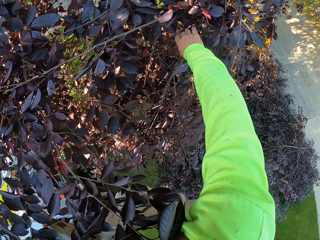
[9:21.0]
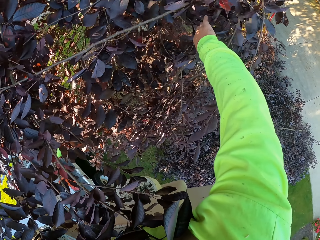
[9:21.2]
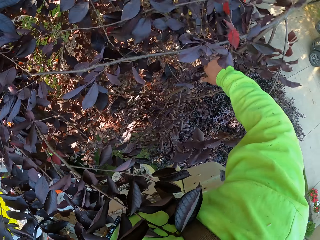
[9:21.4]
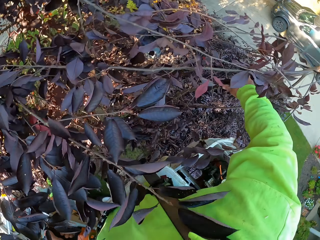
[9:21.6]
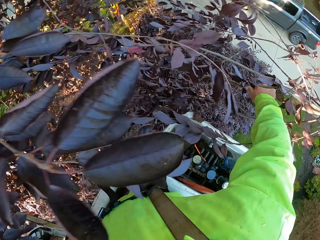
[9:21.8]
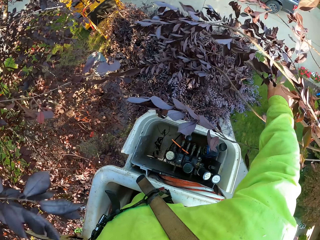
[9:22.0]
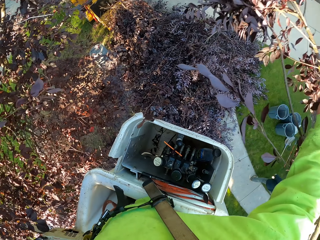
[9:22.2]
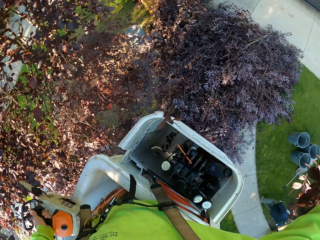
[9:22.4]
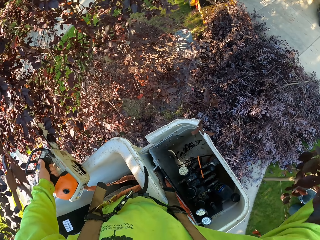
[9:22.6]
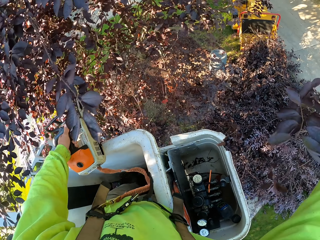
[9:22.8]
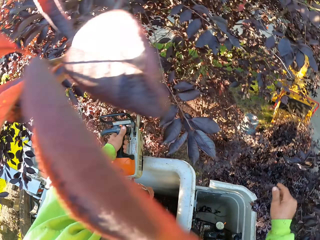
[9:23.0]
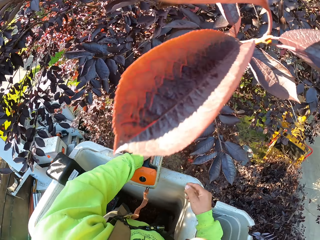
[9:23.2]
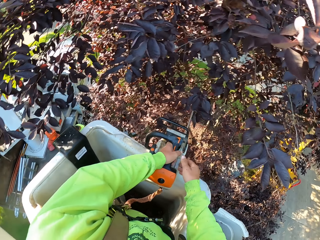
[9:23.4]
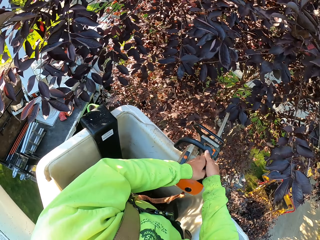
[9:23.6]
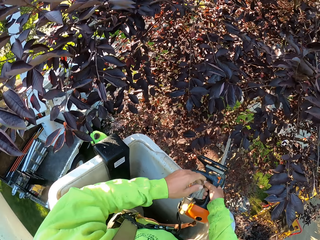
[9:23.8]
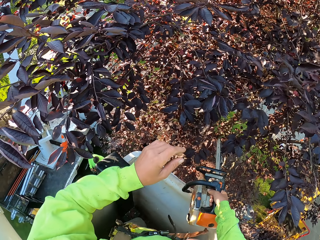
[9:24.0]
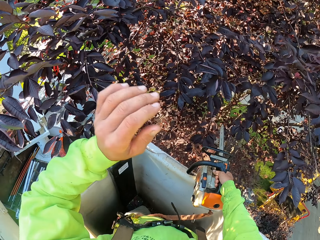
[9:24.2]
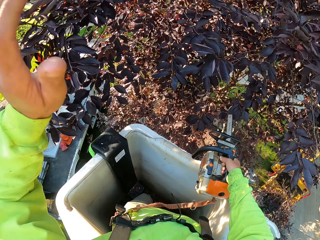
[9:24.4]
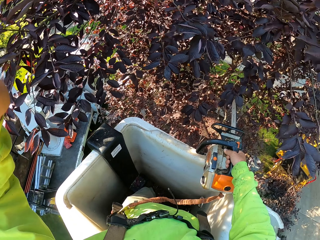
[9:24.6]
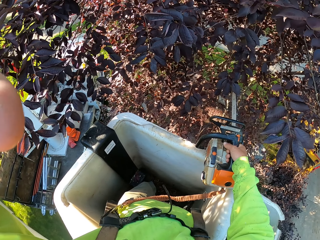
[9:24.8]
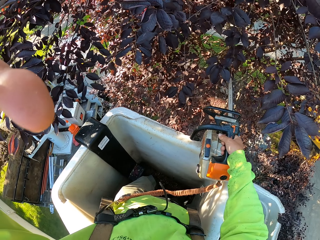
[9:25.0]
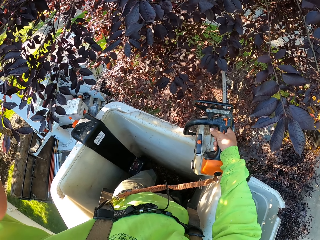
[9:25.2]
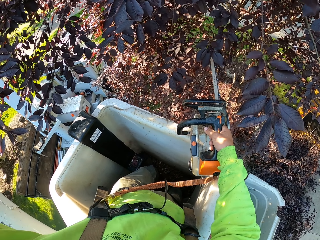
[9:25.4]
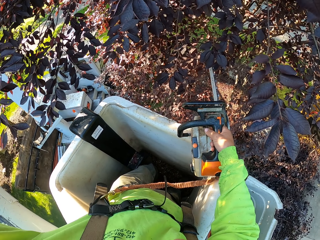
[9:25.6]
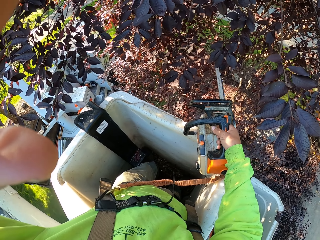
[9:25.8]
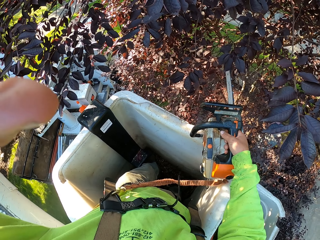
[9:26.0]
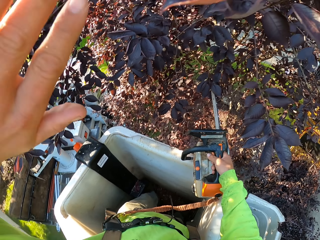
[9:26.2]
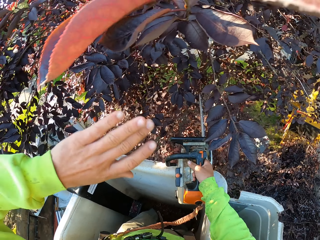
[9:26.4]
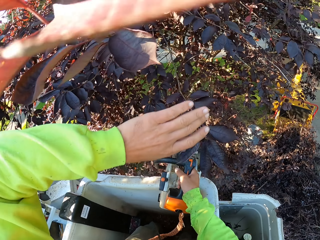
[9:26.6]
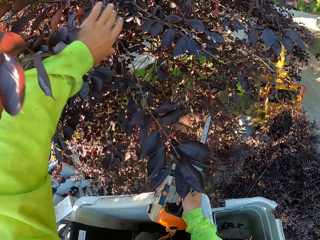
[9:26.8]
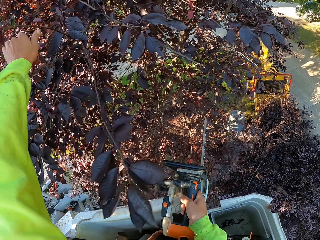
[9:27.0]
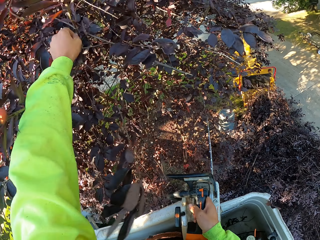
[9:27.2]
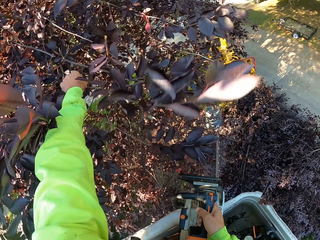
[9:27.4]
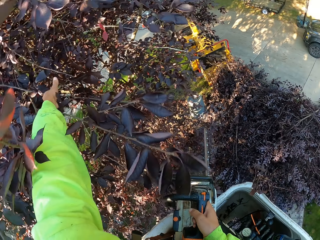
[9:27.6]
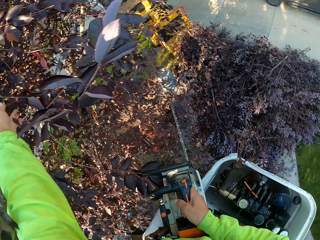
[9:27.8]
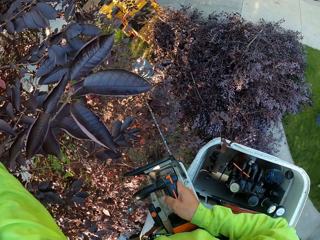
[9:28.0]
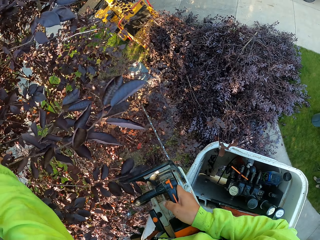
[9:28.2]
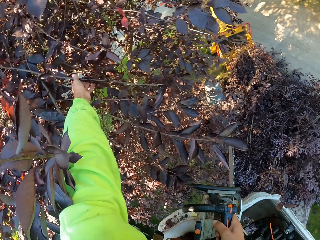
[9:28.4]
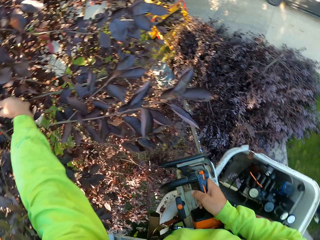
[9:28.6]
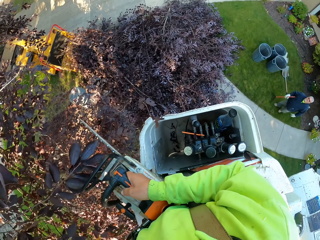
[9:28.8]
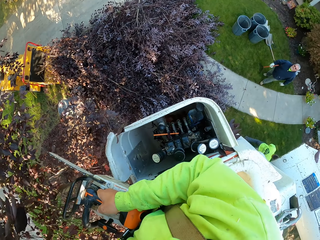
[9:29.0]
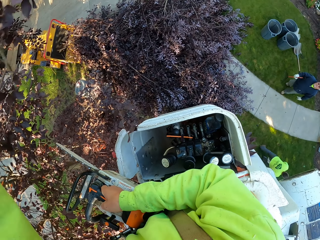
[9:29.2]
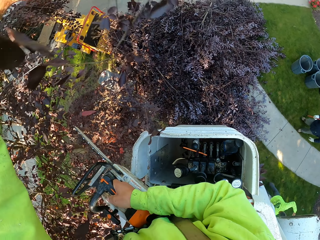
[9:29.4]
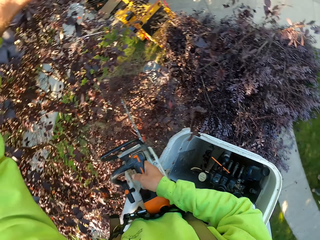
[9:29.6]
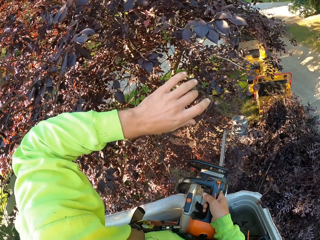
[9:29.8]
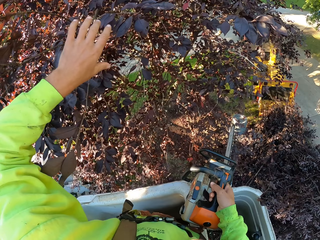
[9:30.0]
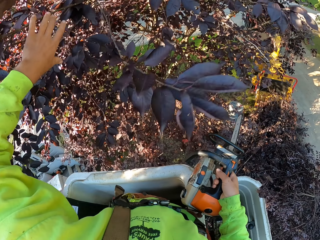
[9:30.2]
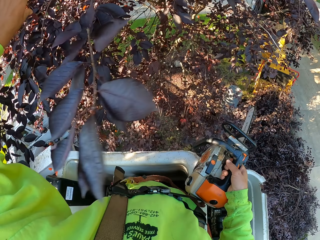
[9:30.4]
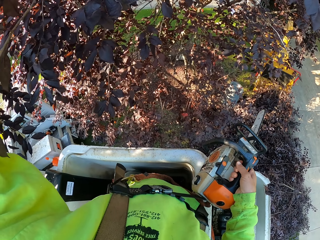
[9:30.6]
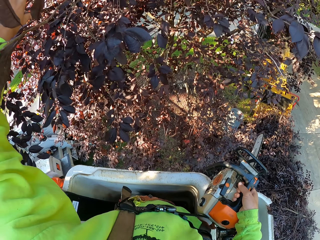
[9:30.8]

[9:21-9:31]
The camera wearer removes a tree branch from the tree with his right hand. He drops the tree branch on the ground. He transfers the chainsaw to his right hand from his left hand. He holds the branches. He touches a camera on his head with his left hand. He removes a tree branch from the tree with his left hand.

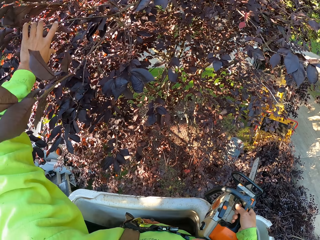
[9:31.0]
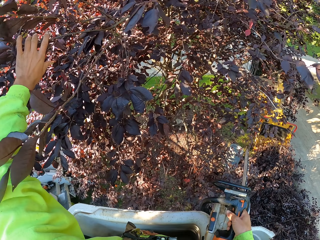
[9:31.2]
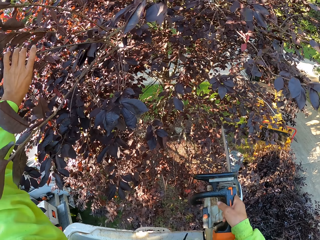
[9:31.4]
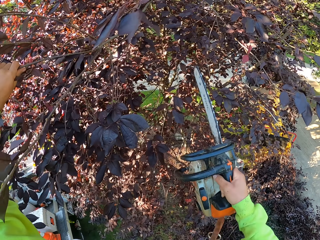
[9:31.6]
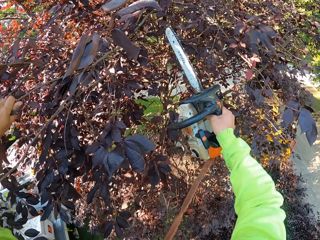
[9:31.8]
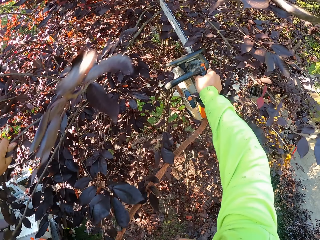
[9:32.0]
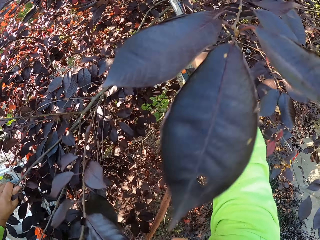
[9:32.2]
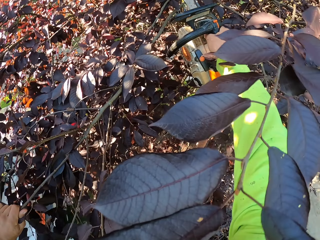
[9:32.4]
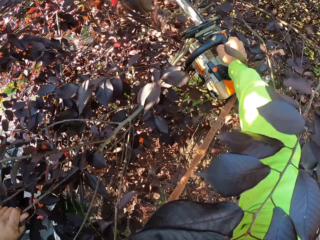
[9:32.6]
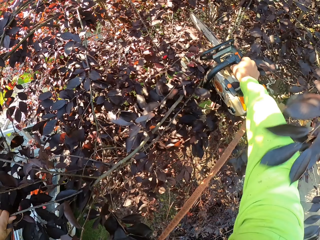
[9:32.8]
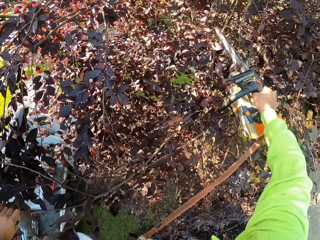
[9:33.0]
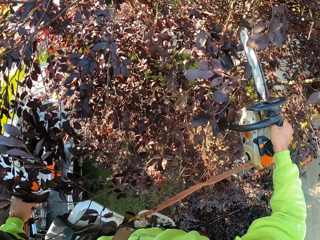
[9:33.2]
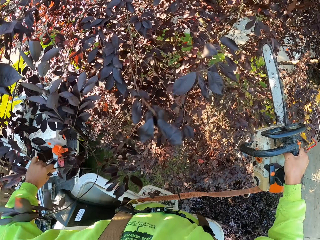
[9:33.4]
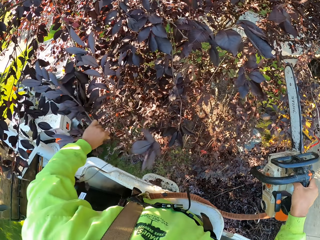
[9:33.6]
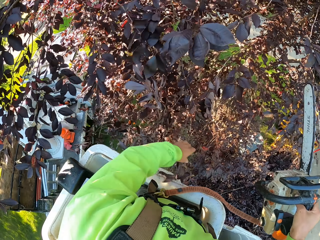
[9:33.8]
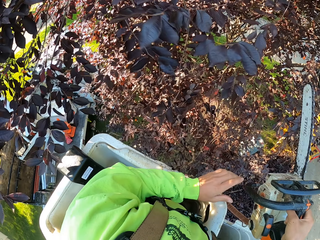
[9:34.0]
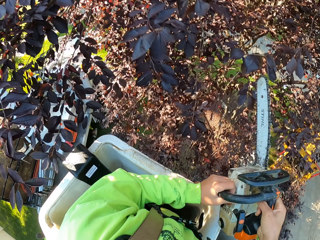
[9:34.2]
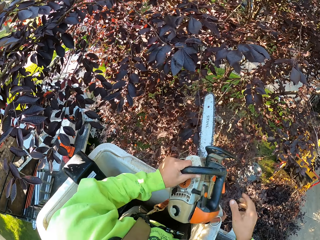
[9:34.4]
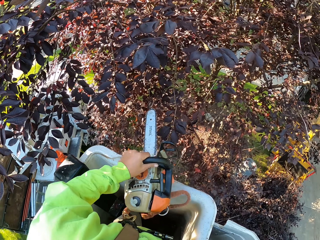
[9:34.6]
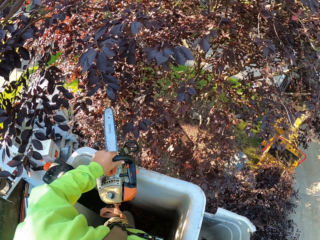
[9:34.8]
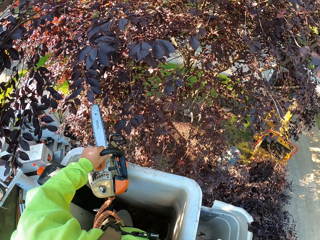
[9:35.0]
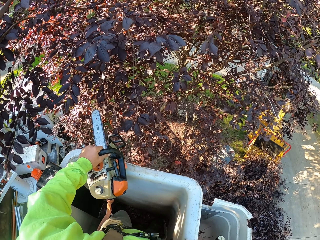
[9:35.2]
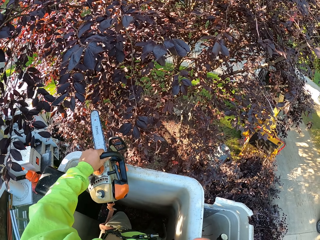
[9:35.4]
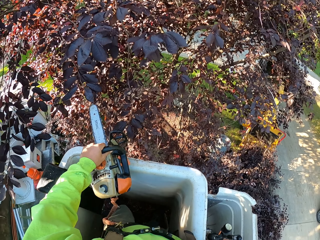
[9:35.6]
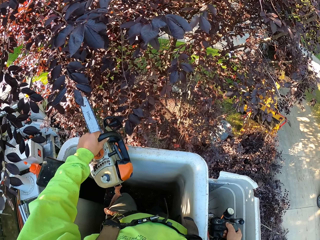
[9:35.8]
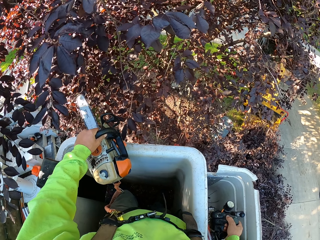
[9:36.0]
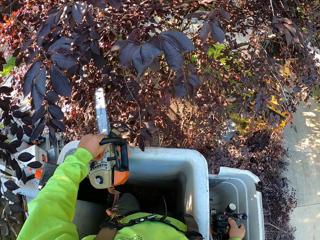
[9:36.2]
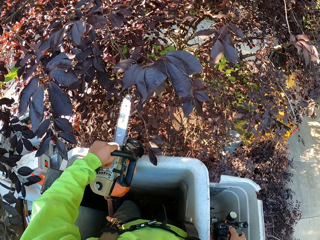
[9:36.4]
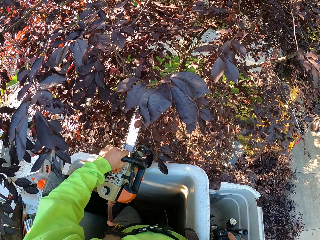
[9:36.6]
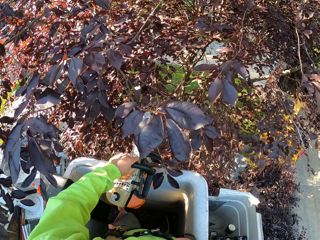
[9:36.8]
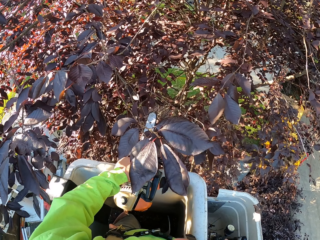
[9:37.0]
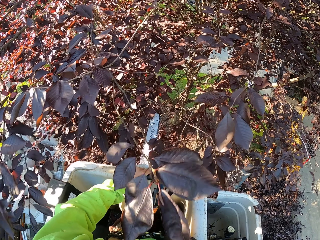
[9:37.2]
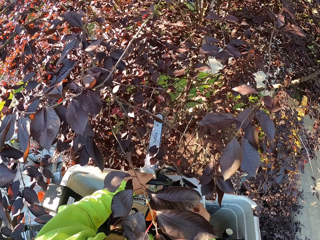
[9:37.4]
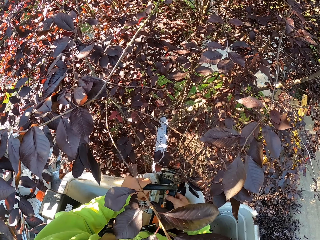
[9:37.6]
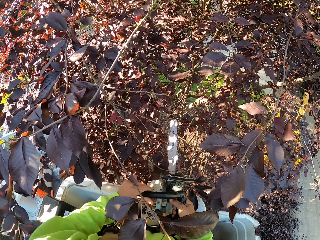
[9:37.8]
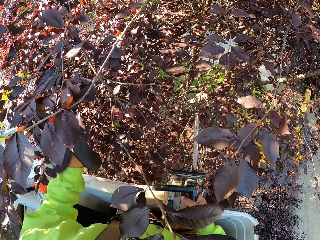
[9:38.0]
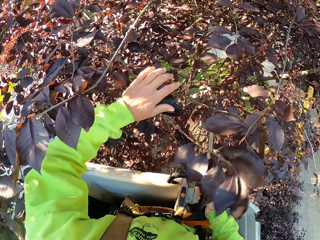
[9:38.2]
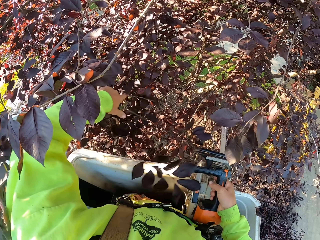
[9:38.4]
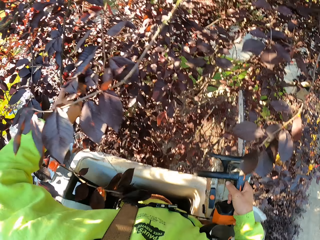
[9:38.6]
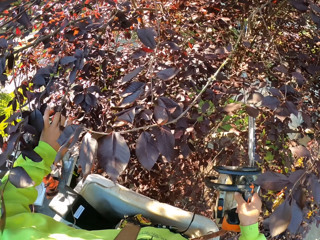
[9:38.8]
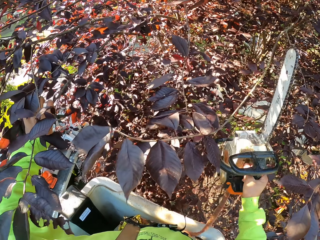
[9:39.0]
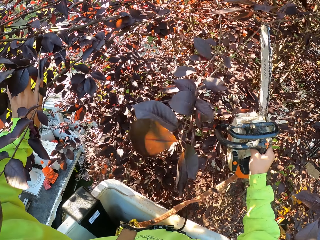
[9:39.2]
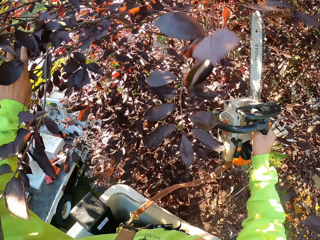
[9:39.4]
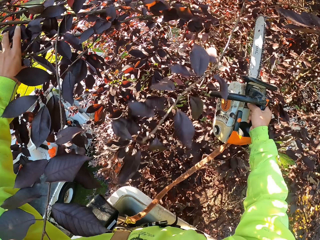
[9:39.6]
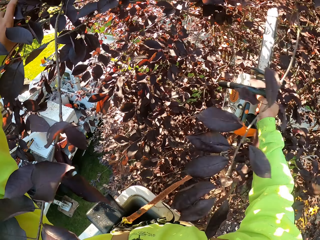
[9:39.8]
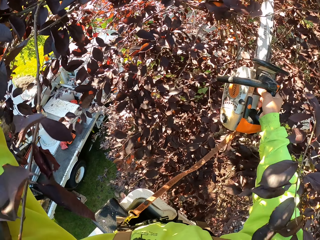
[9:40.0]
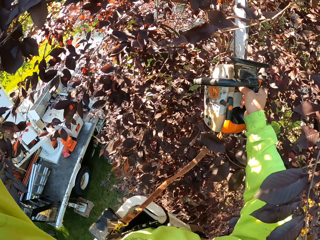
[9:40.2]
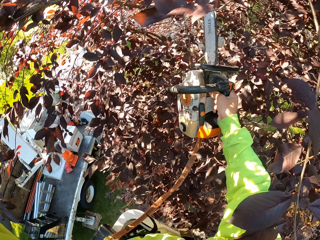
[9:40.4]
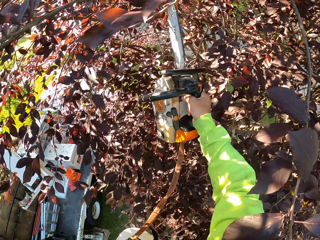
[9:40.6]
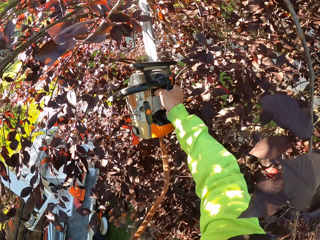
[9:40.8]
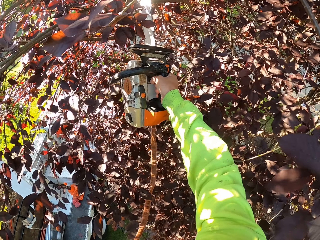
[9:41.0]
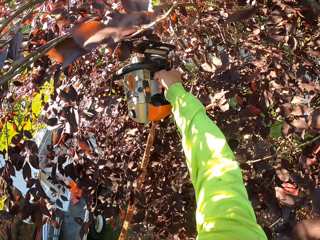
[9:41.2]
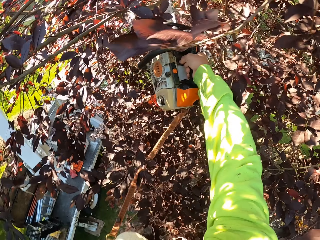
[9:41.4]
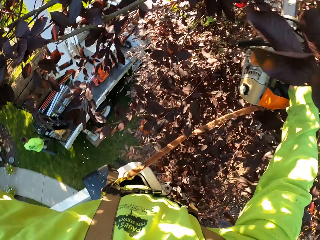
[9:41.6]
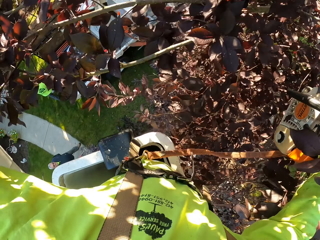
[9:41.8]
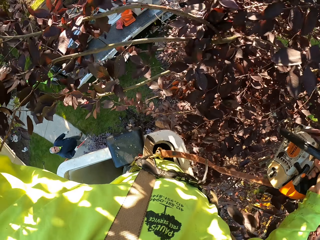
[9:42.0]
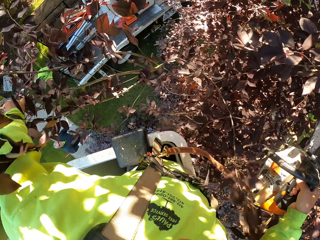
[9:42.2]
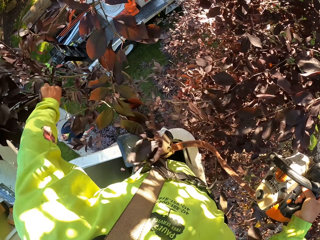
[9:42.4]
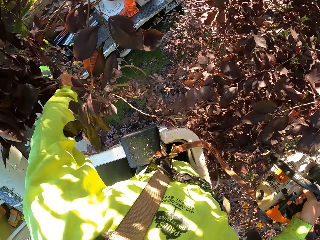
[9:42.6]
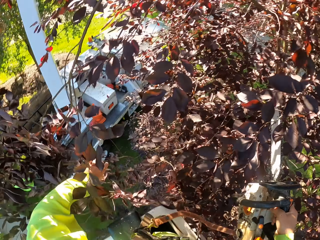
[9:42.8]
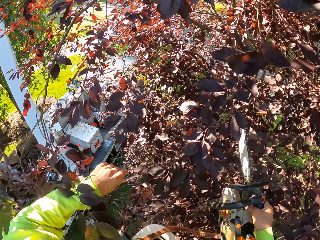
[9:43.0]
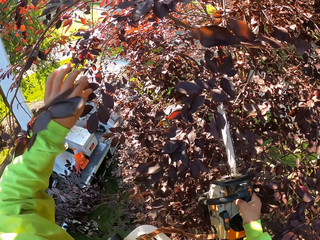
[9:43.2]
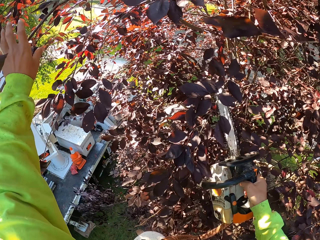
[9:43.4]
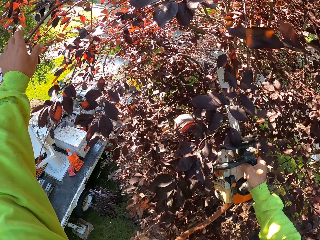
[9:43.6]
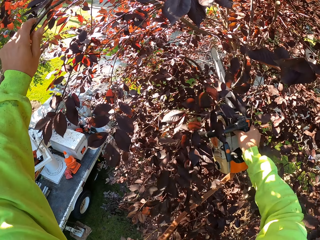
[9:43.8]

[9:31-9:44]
The camera wearer holds branches of the tree with his left hand. He cuts the branches of the tree with the chainsaw in his right hand. He throws the branches of the tree on the ground with his left hand. He transfers the chainsaw to his left hand from his right hand. He controls the bucket lift. He transfers the chainsaw to his right hand from his left hand. He holds a branch of the tree with his left hand. He cuts the branch of the tree with the chainsaw in his right hand. He throws the branch of the tree on the ground with his left hand.
